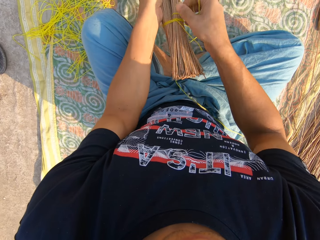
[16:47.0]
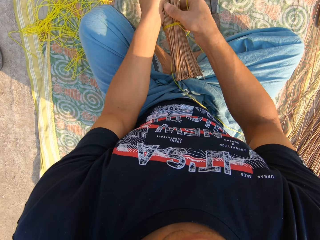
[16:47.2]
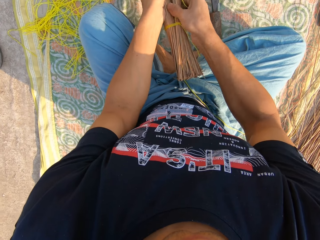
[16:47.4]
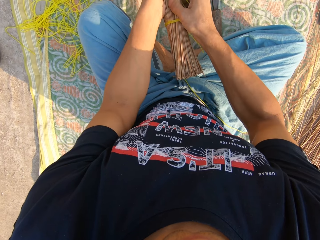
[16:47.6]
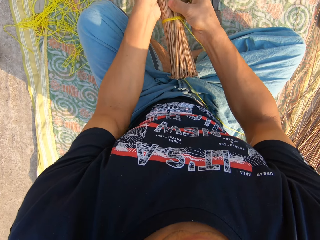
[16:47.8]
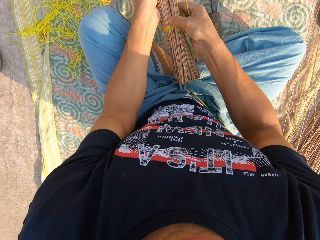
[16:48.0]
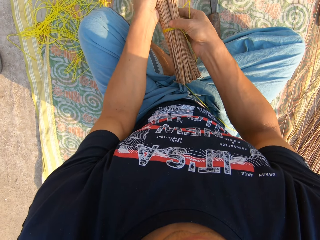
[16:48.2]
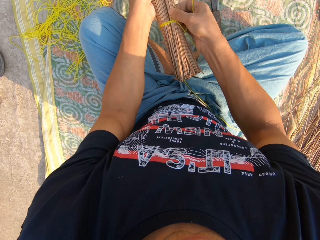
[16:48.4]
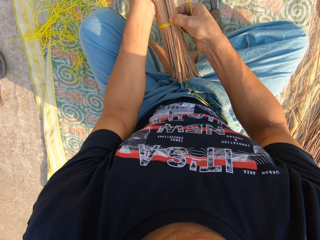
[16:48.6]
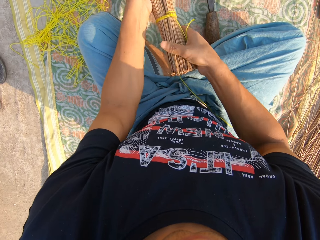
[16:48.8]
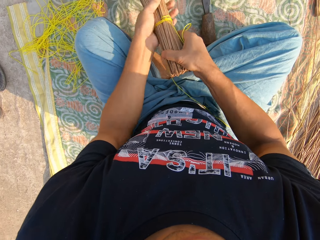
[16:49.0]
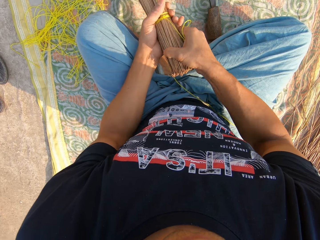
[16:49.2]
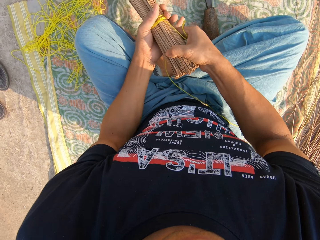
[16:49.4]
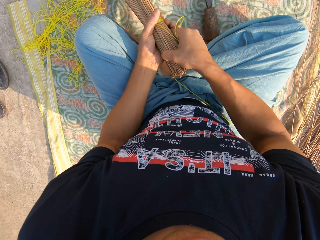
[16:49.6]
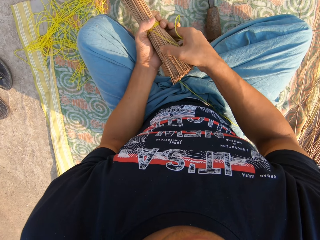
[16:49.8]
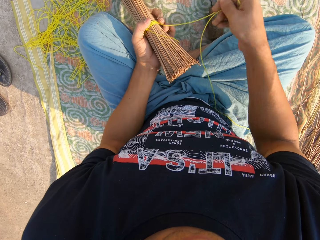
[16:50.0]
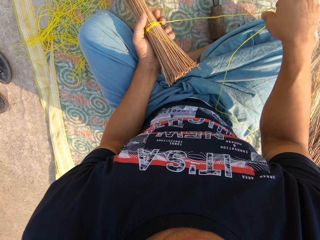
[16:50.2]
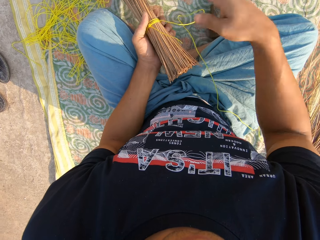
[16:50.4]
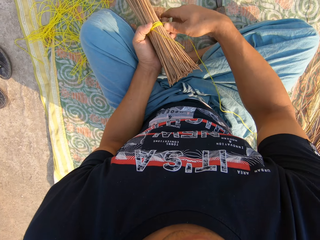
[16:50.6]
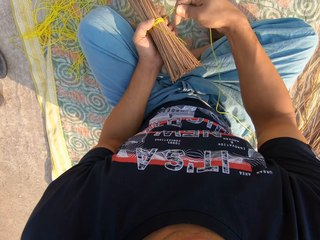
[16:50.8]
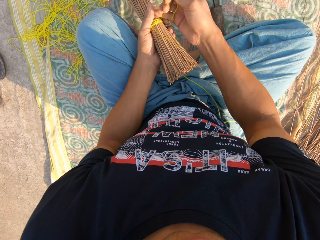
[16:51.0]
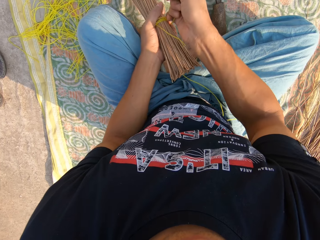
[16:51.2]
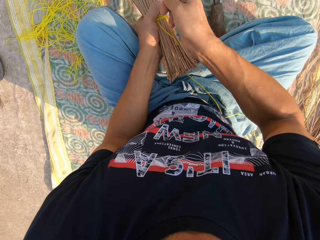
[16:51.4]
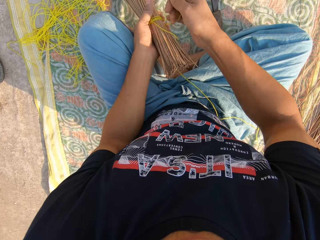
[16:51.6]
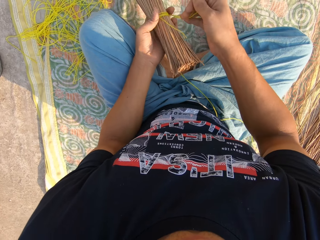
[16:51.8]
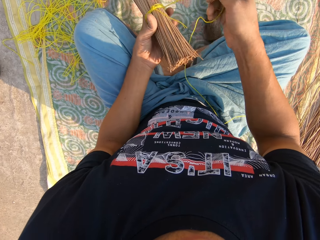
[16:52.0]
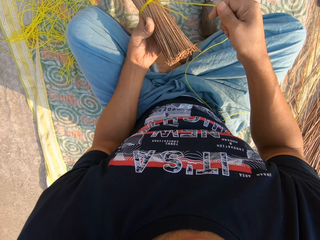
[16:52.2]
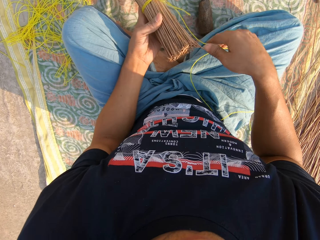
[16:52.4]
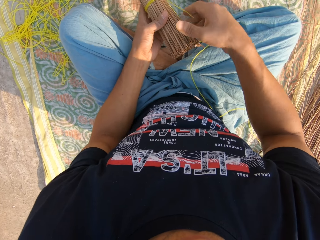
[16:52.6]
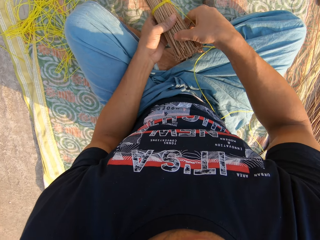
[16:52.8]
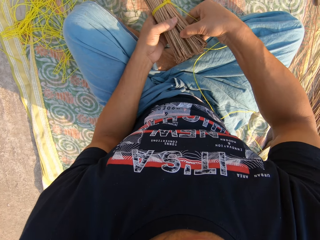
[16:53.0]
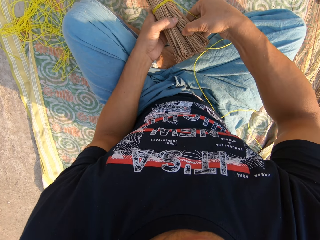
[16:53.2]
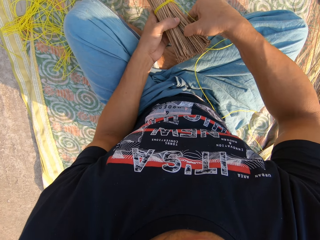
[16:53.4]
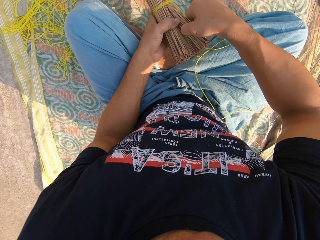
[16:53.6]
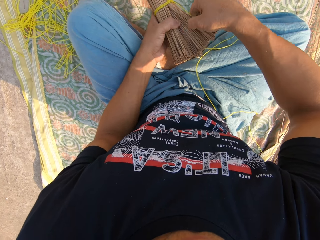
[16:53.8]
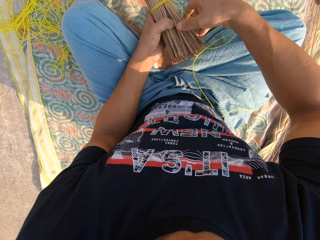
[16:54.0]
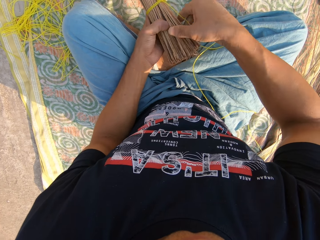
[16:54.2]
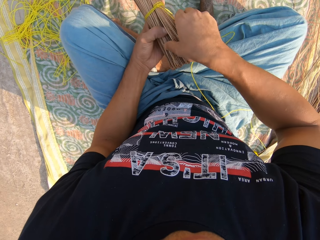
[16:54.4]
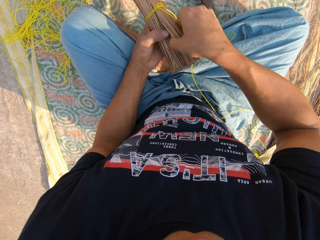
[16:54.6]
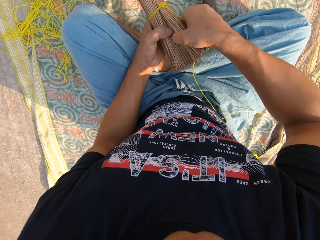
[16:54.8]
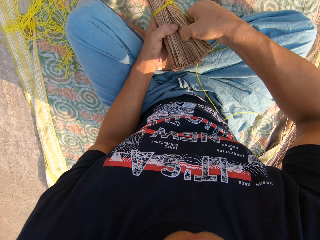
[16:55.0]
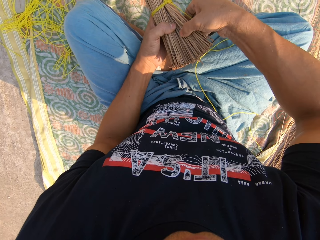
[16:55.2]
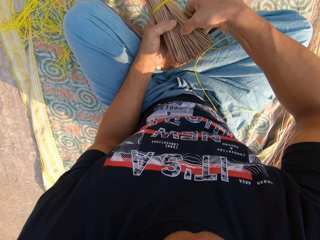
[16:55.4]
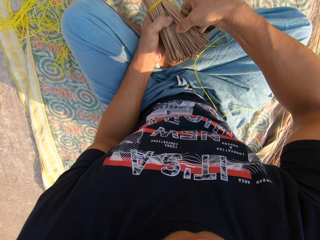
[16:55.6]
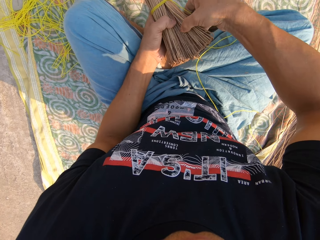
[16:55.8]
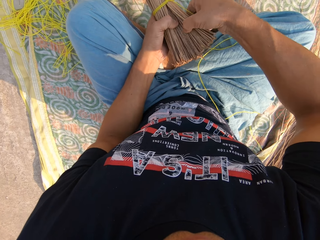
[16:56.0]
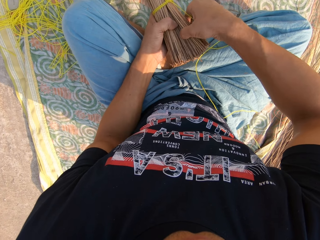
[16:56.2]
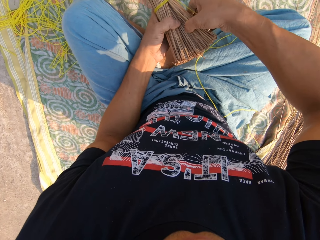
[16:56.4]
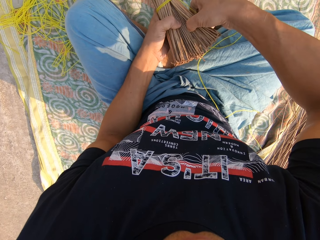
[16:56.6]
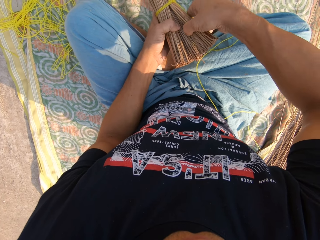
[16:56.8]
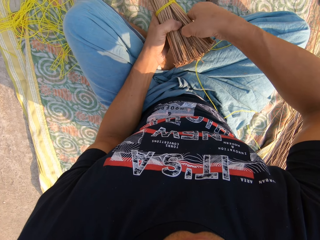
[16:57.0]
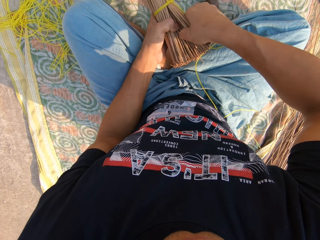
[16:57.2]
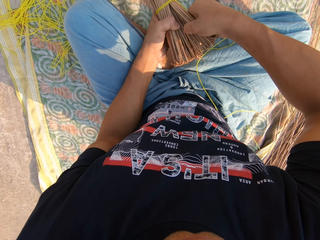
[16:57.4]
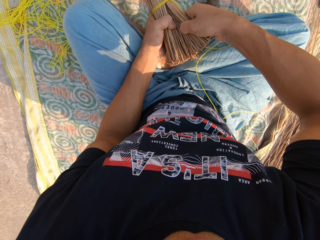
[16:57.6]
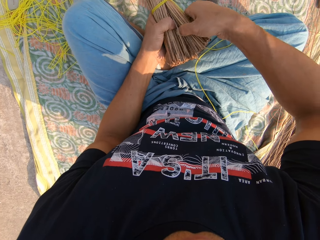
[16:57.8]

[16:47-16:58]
The camera wearer adjusts the broom with both hands. He ties the broom with the rope in his right hand. He adjusts the broom with both hands.

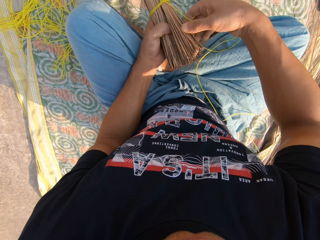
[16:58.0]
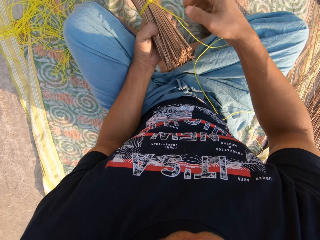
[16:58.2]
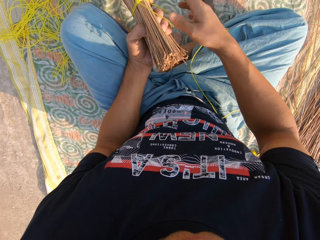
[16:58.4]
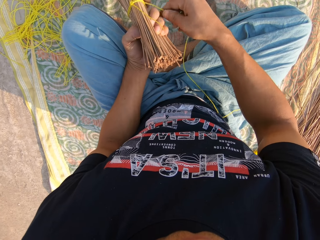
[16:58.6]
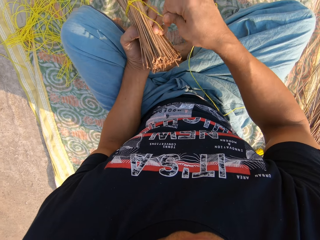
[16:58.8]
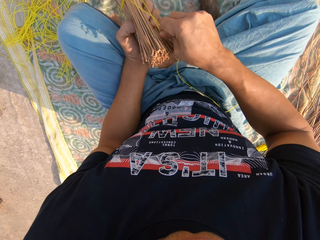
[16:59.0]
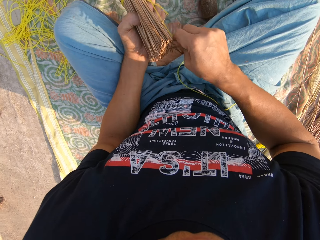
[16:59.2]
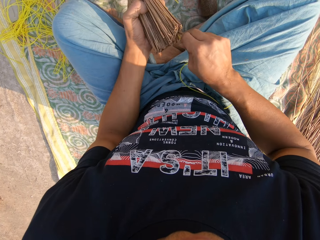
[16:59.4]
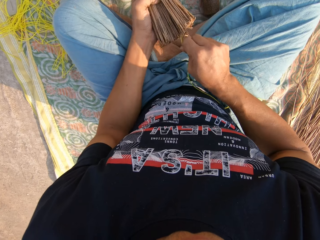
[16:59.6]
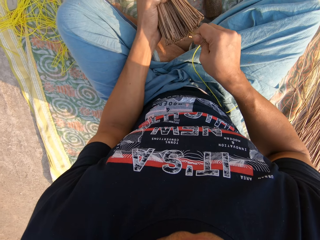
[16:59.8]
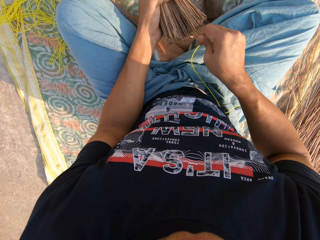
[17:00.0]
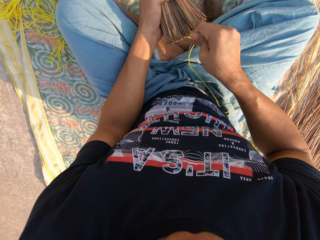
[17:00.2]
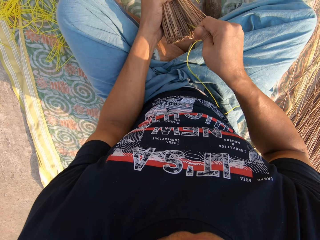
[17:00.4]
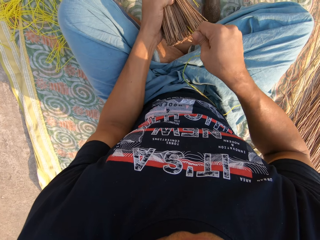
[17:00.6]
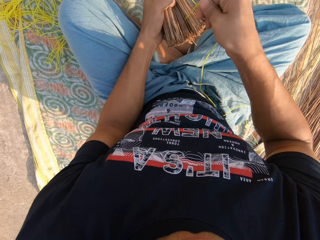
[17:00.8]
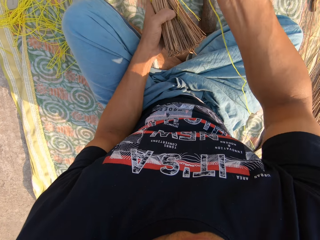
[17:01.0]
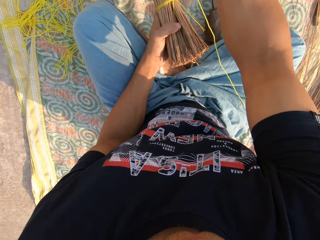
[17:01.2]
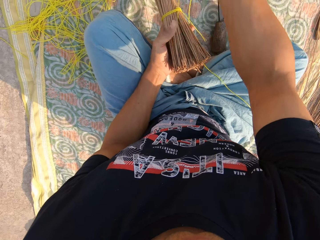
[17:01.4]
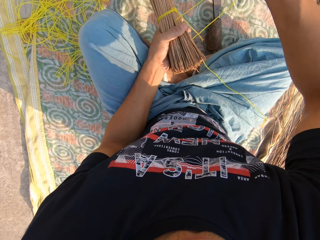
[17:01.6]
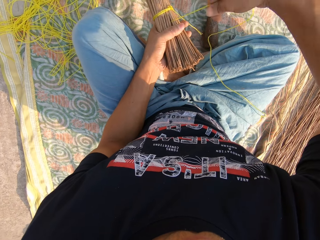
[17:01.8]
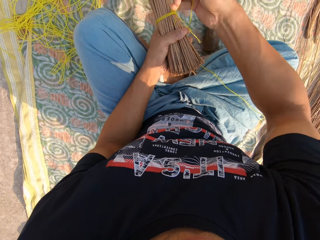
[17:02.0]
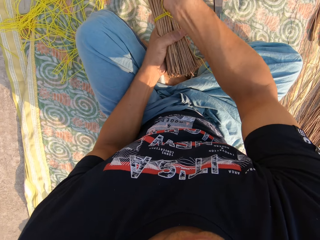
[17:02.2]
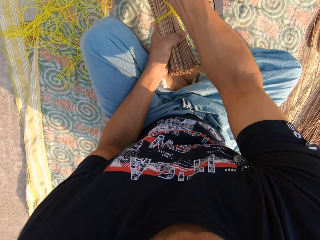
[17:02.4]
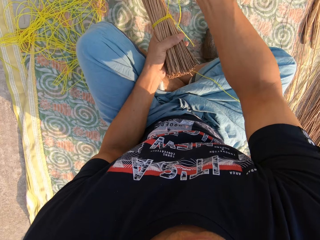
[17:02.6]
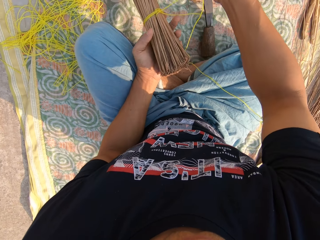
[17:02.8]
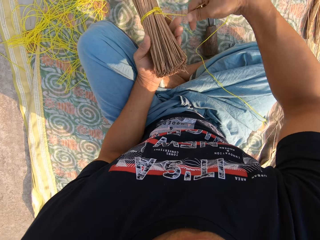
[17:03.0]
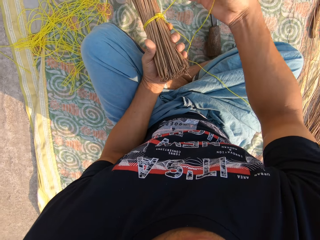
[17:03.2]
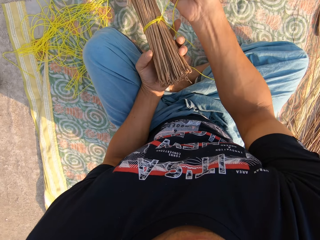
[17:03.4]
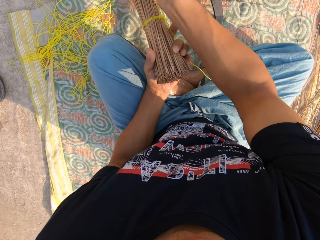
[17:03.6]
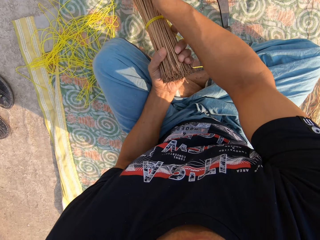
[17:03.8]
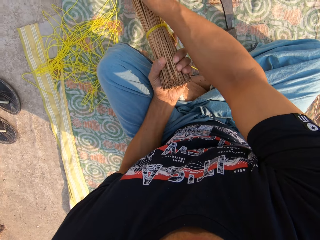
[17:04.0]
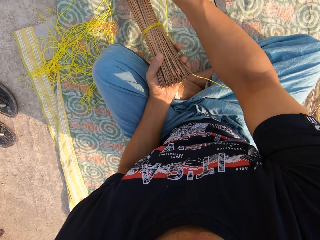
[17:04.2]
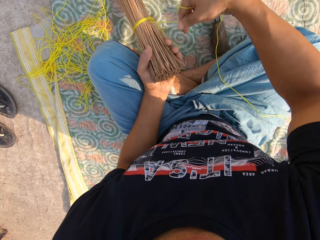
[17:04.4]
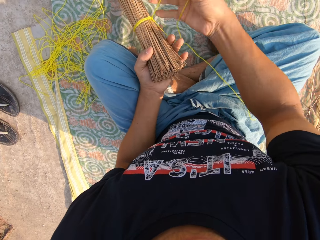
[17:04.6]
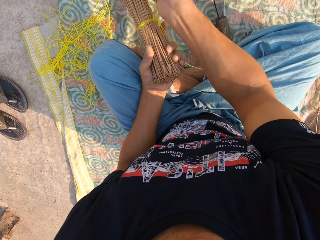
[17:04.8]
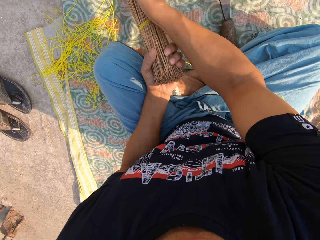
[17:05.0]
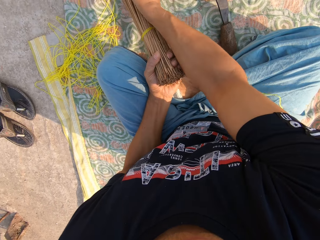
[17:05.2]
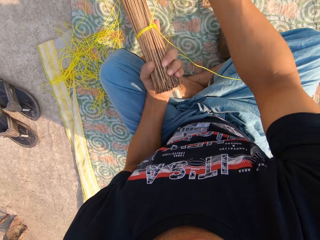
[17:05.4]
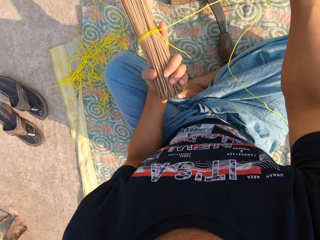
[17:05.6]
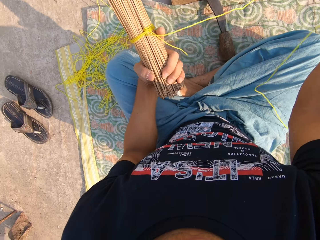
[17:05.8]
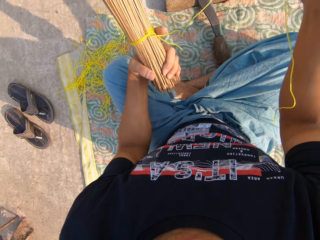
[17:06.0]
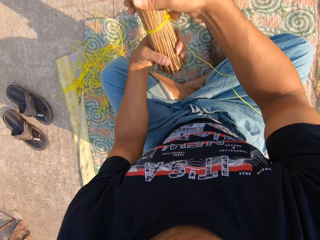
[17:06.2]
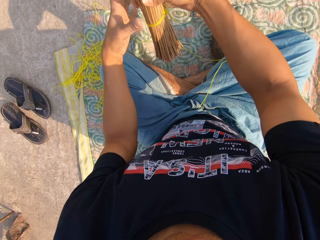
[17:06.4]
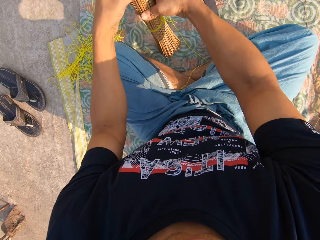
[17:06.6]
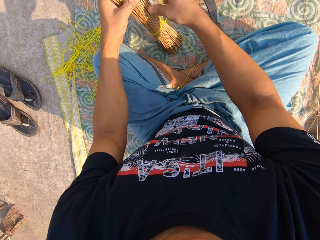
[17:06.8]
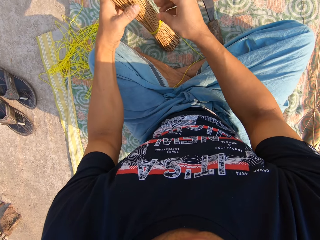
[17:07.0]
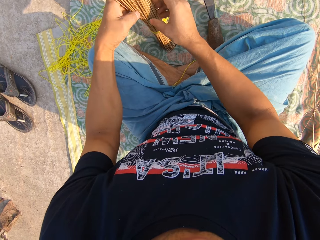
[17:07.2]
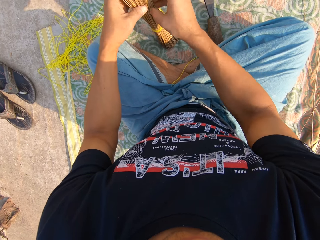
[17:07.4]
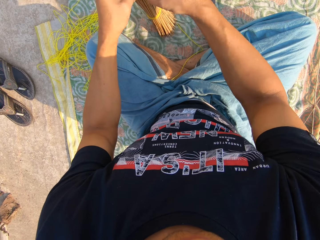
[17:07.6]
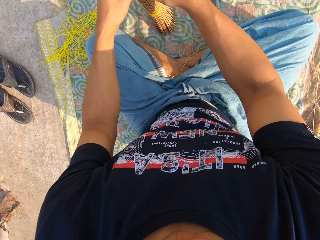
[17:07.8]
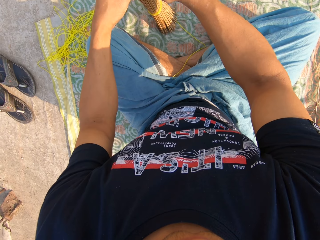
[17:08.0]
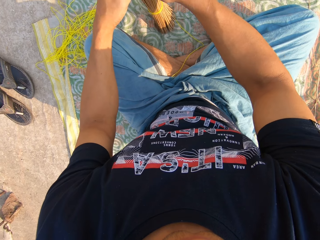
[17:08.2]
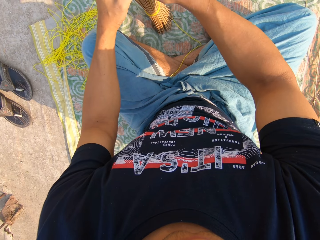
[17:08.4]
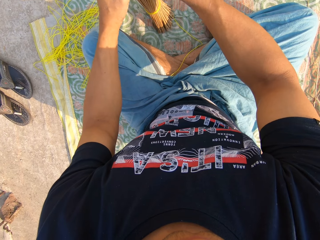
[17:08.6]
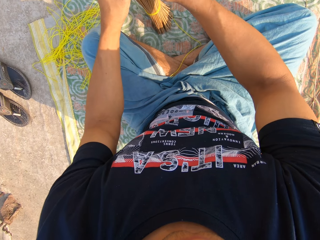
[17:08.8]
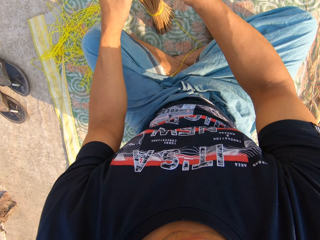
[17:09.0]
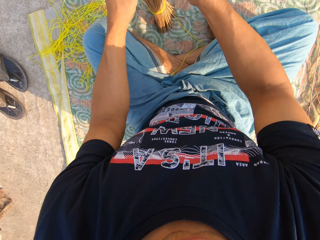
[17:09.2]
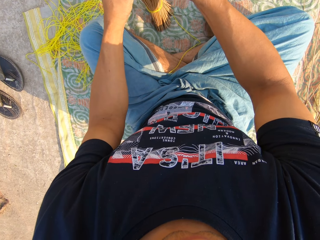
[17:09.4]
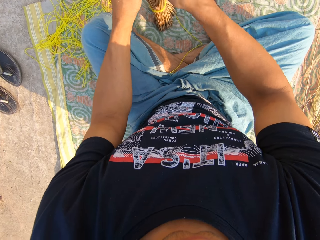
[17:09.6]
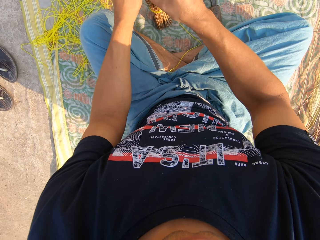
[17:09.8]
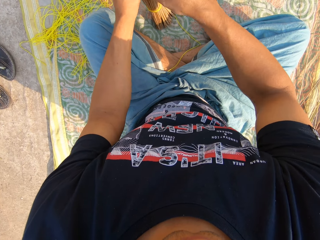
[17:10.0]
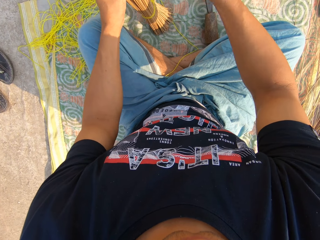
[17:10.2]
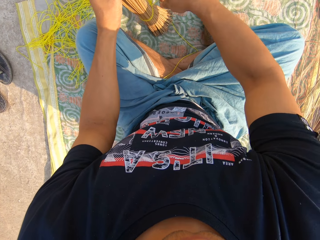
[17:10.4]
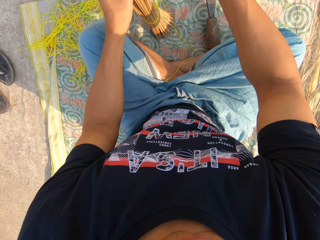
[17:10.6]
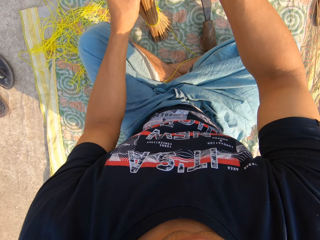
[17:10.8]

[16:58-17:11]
The camera wearer ties the broom together with the rope in his right hand. He drops the broom on the ground with both hands.
